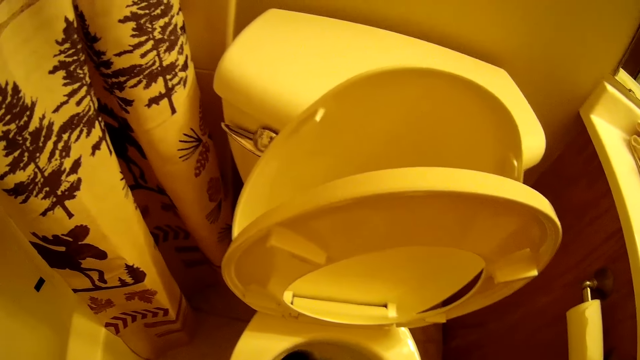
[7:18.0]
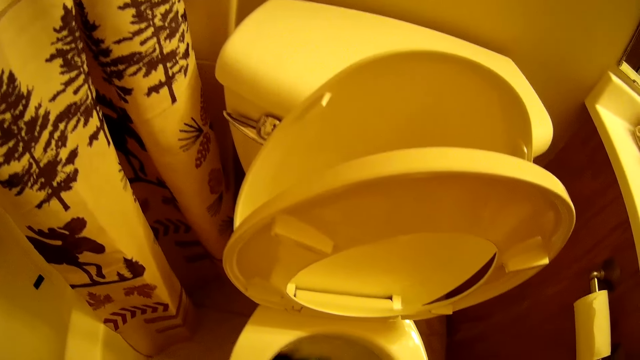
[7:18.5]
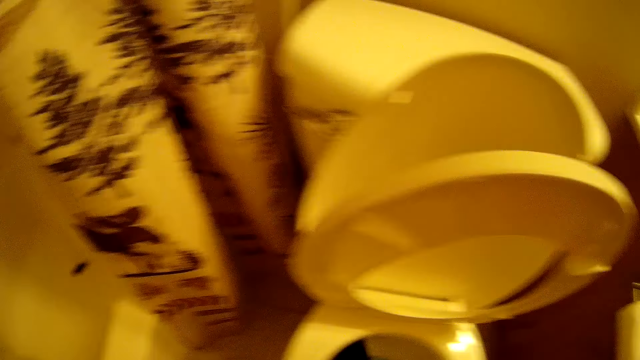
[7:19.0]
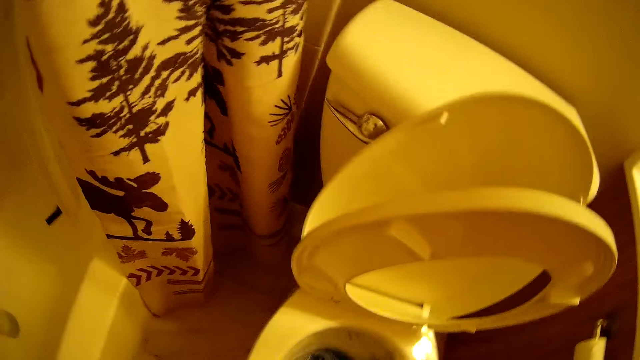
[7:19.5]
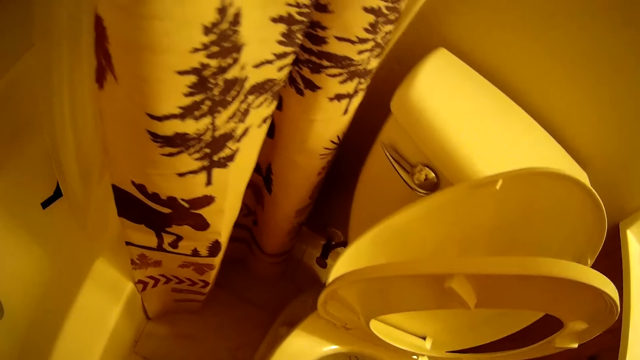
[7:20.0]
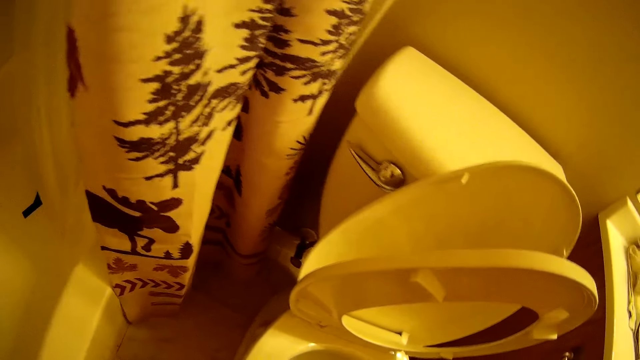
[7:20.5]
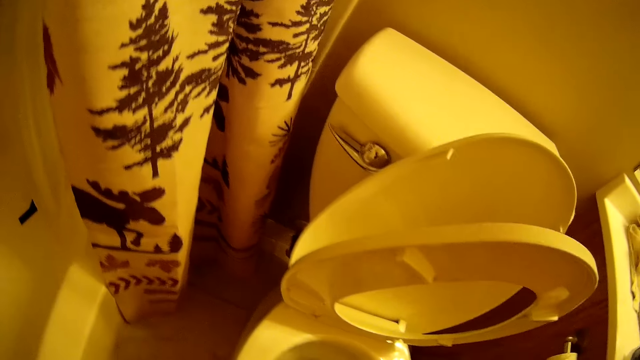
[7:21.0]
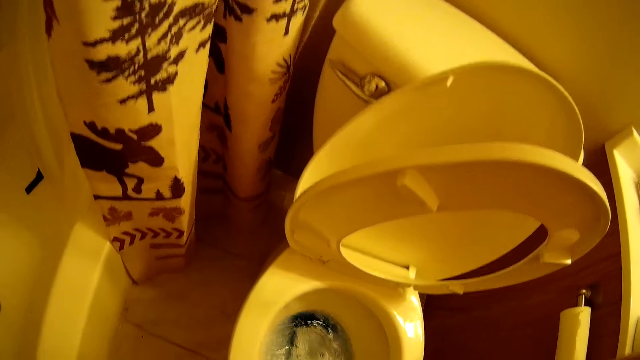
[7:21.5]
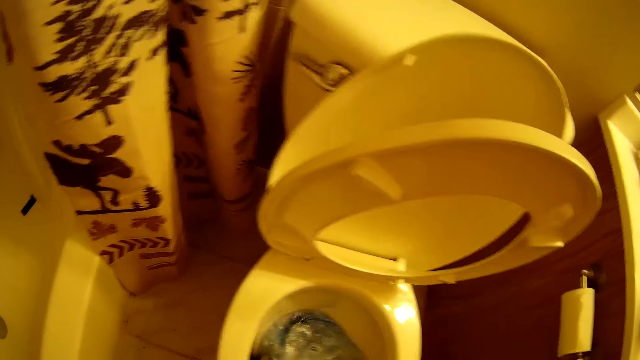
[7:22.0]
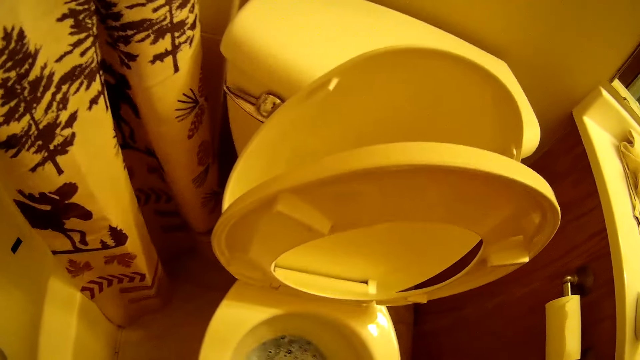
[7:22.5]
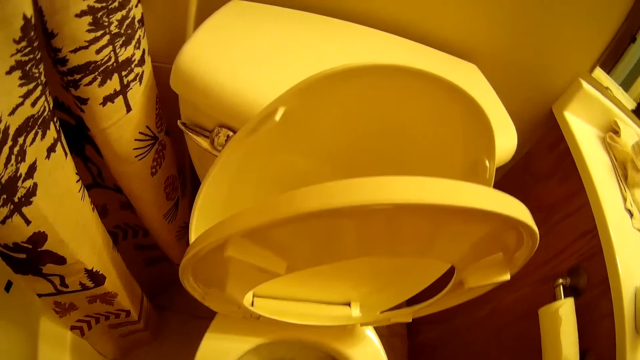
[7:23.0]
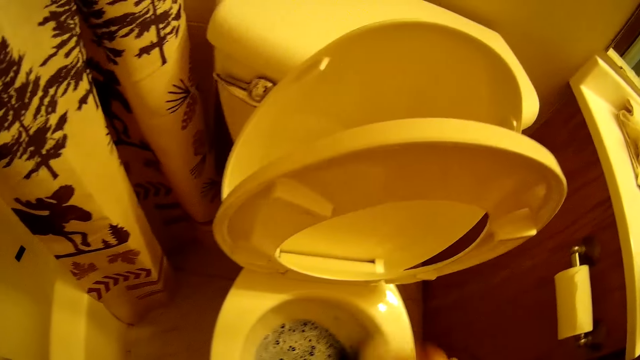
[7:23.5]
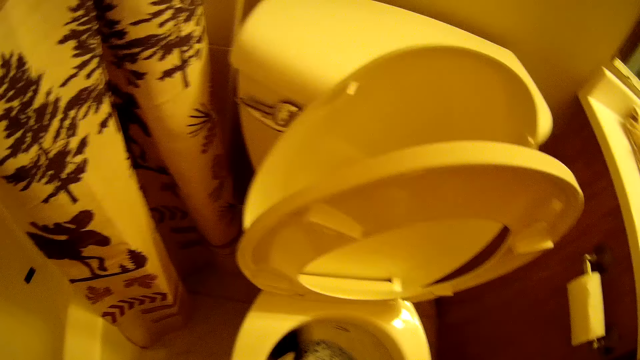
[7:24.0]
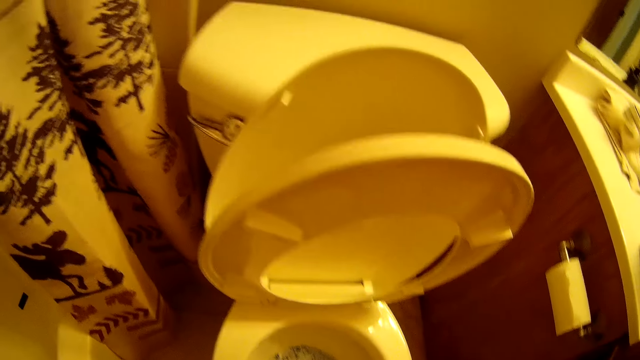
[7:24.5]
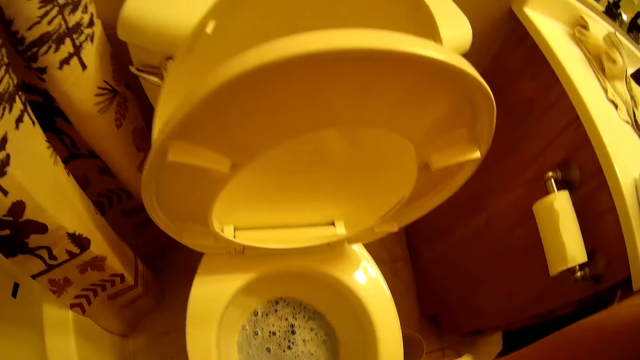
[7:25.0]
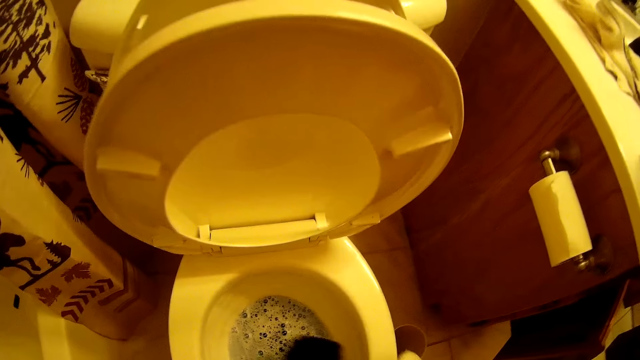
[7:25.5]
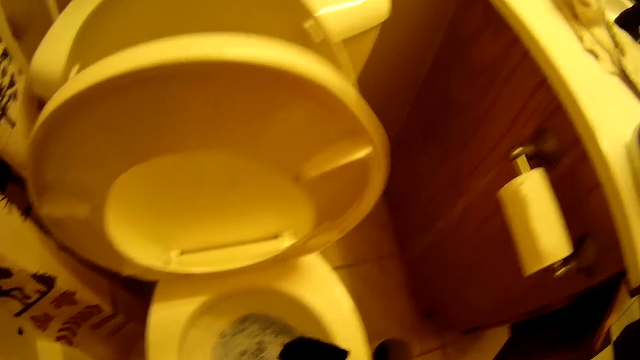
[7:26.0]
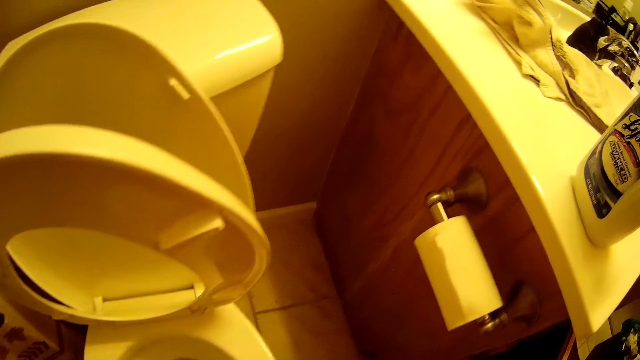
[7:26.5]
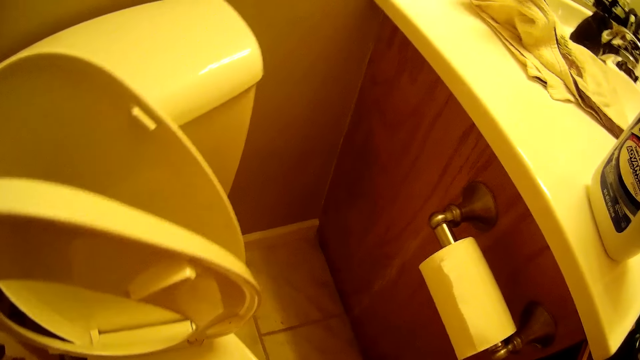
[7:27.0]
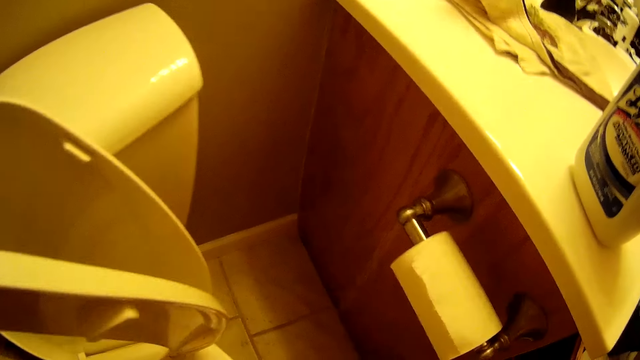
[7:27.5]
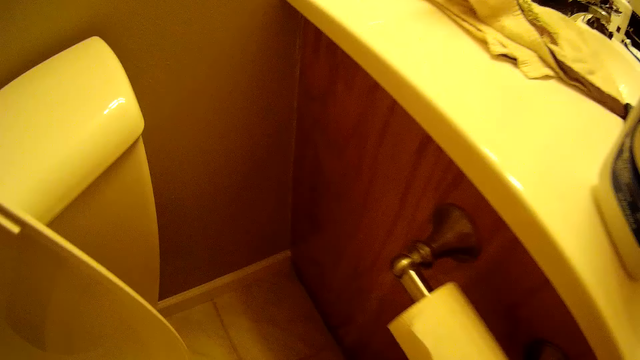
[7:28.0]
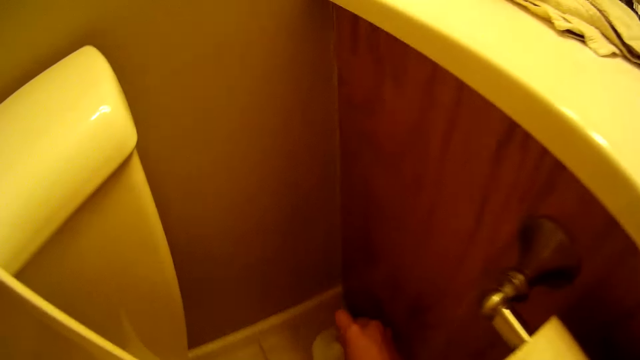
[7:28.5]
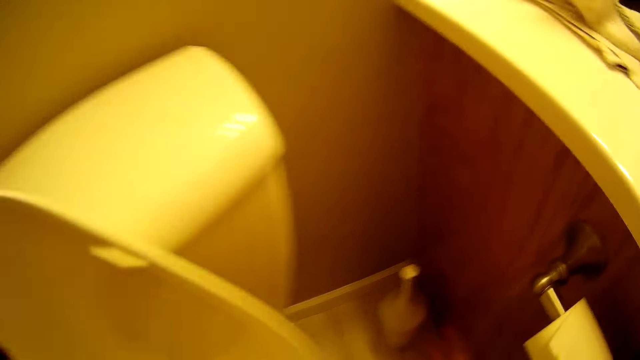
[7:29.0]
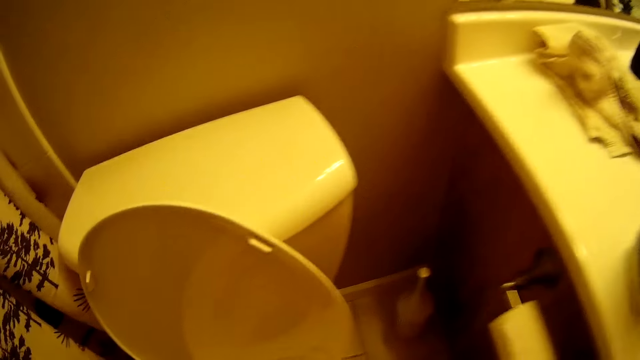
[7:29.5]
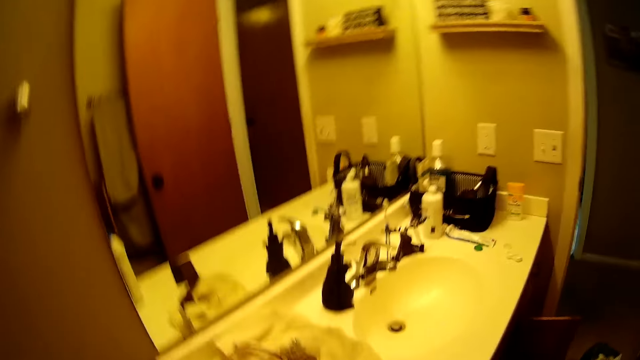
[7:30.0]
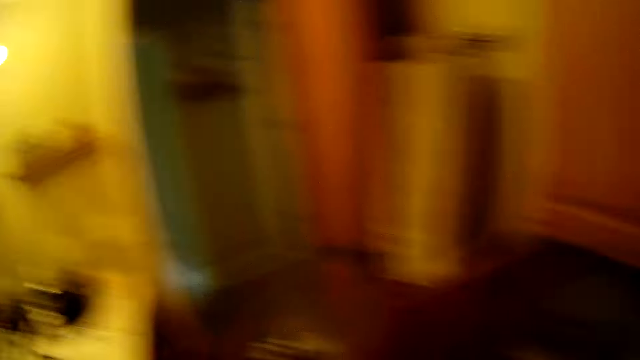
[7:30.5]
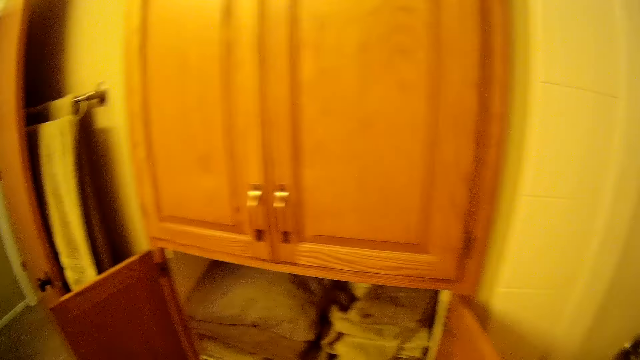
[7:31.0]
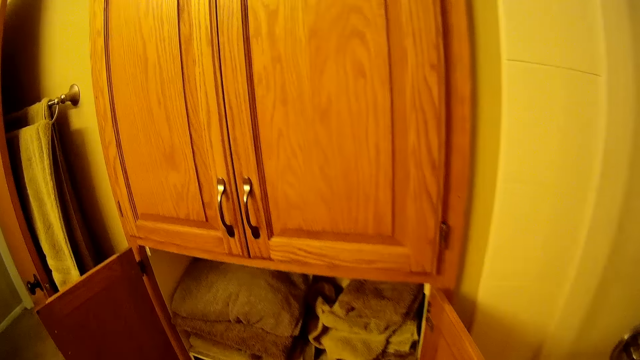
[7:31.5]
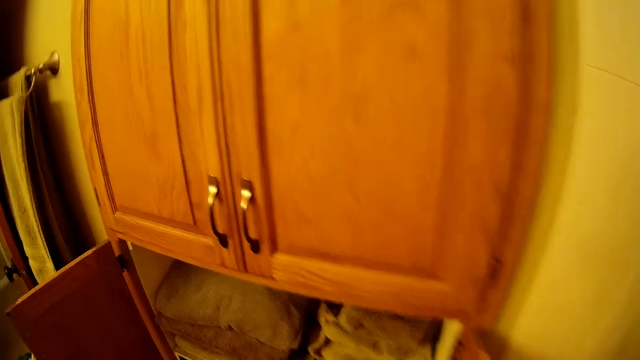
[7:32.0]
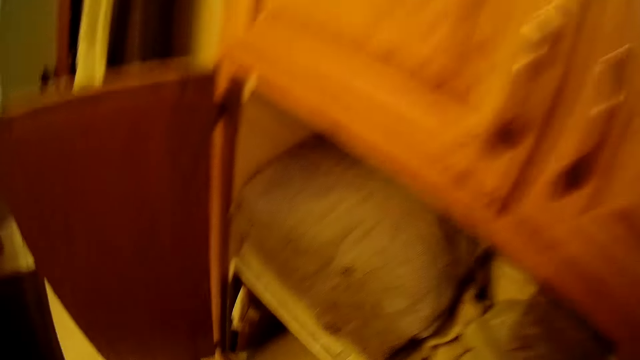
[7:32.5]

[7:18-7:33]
The camera wearer hits the toilet scrubber brush with the edge of the bowl. He puts the toilet scrubber brush away. He drops the plunger in his right hand on the floor. He walks in the bathroom.

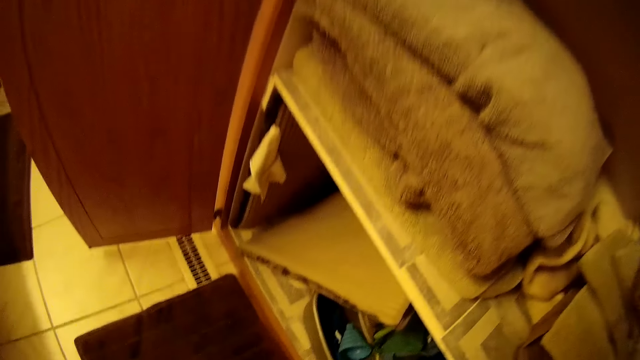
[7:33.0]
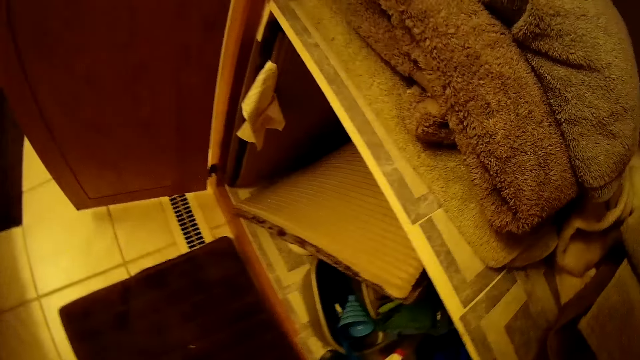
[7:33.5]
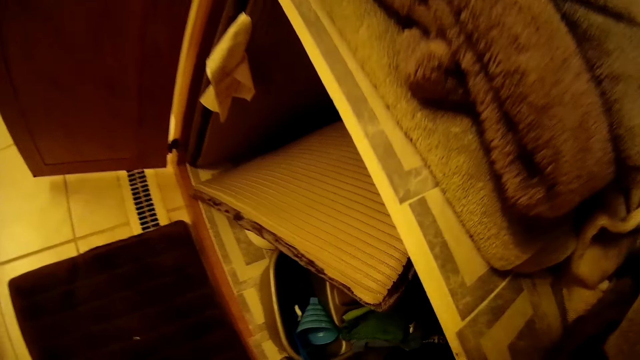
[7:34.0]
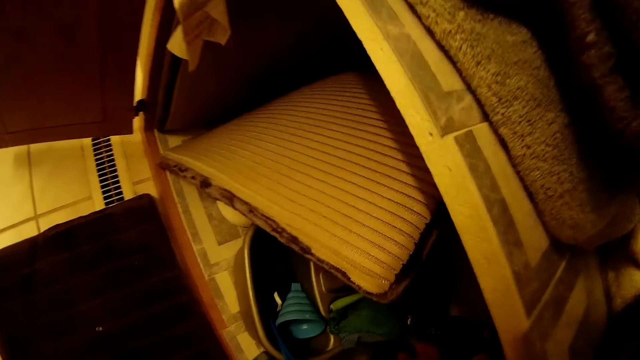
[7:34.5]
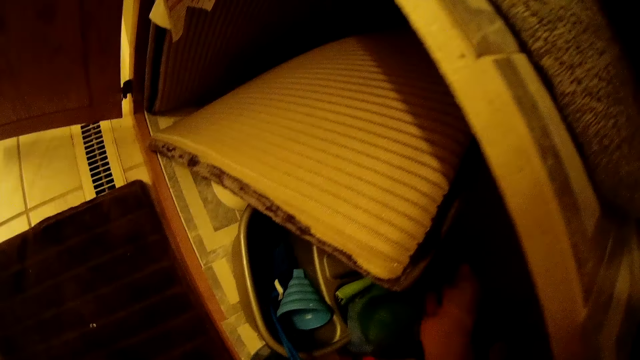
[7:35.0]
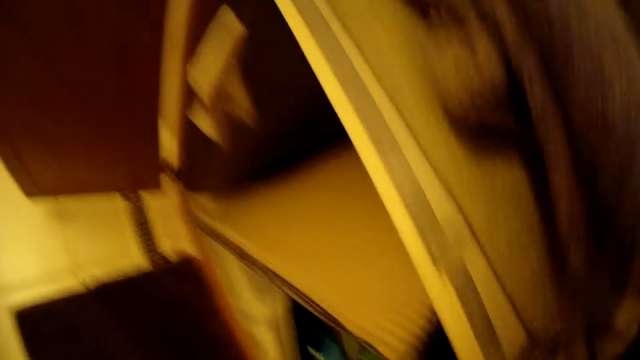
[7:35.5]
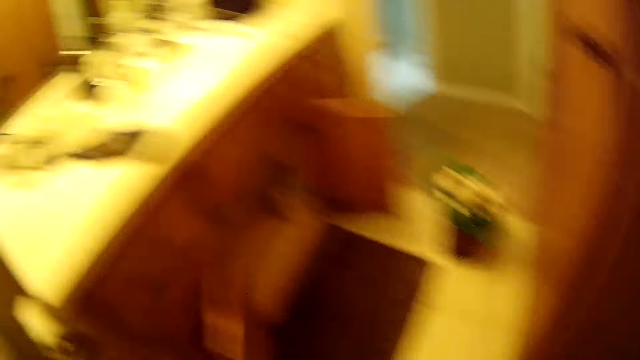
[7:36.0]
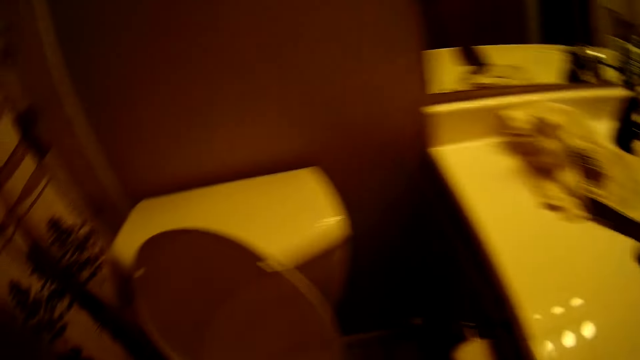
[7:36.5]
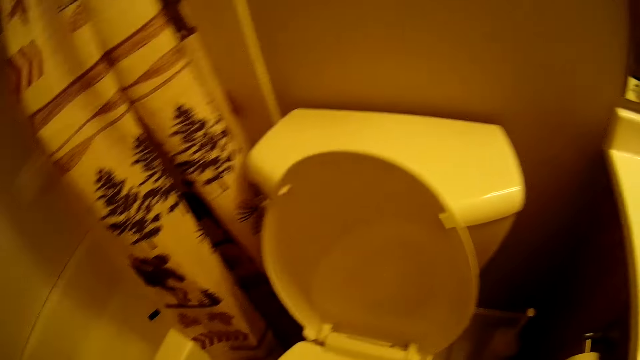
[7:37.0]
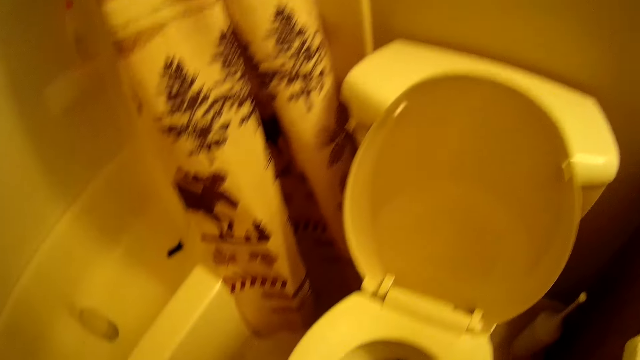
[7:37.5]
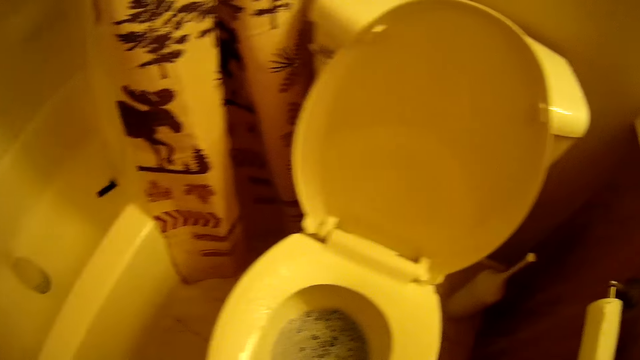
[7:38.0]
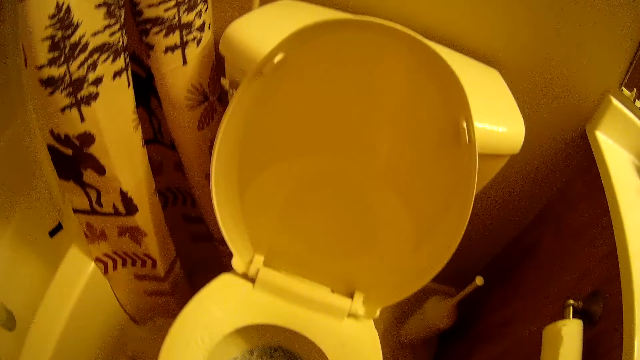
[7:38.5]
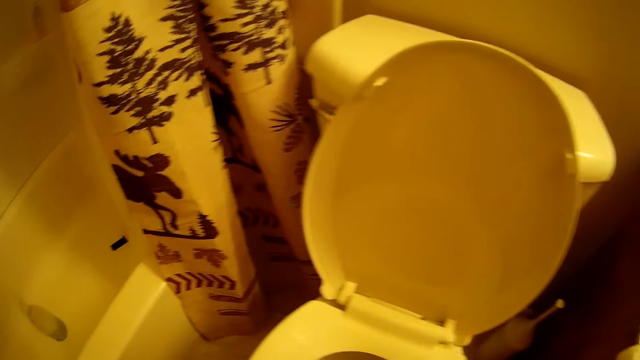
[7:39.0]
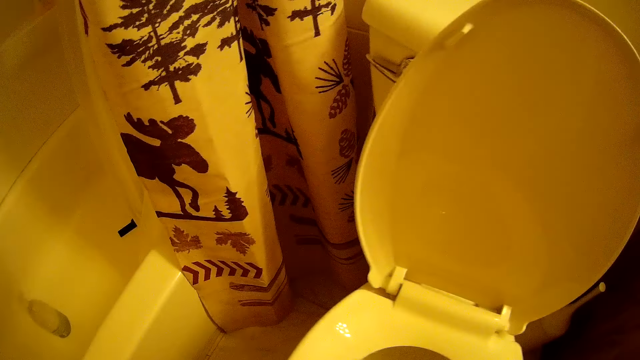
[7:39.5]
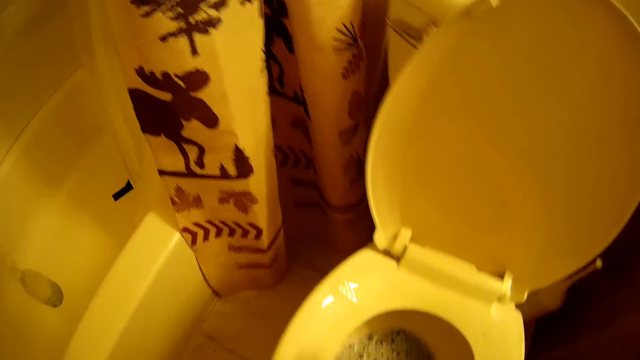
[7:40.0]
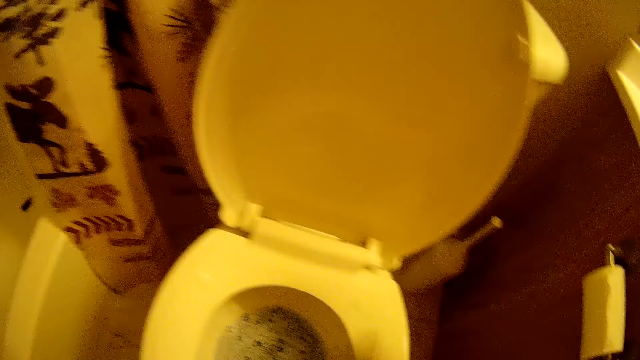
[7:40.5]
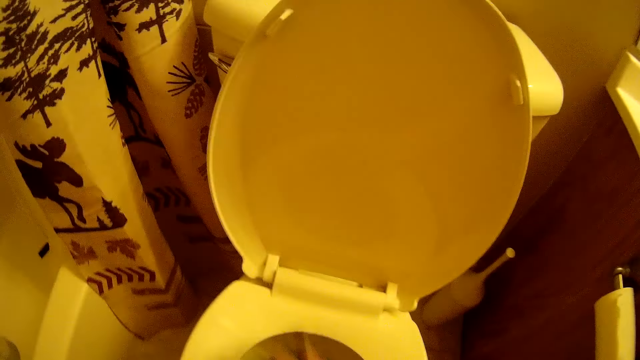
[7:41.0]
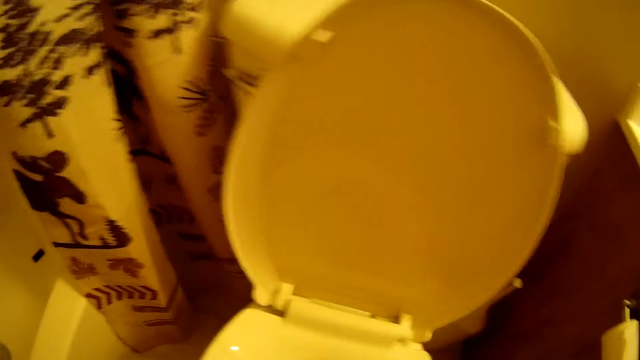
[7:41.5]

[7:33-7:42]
The camera wearer takes a piece of cloth from the cabinet with his right hand. He cleans the toilet with the piece of cloth in his right hand.
